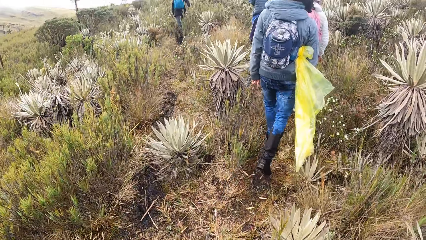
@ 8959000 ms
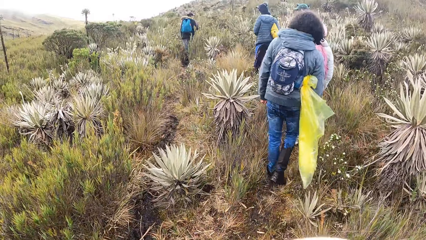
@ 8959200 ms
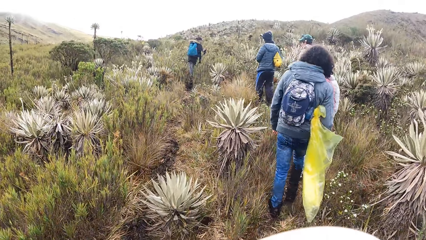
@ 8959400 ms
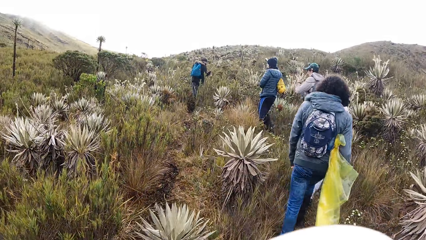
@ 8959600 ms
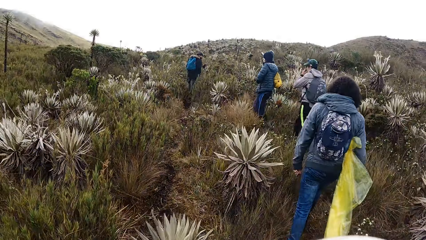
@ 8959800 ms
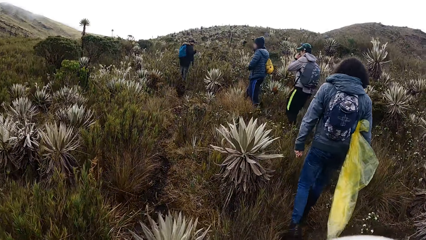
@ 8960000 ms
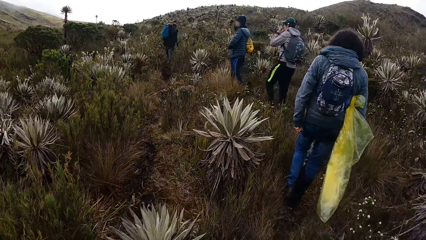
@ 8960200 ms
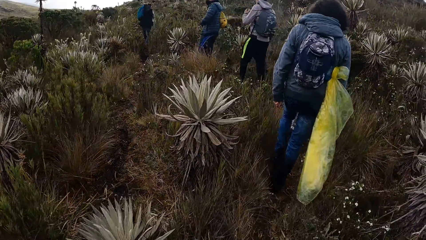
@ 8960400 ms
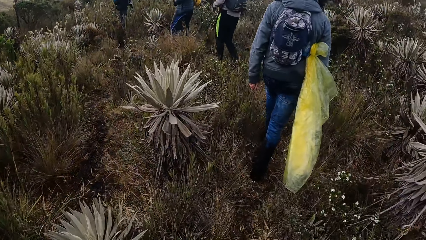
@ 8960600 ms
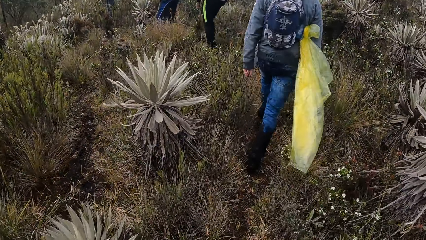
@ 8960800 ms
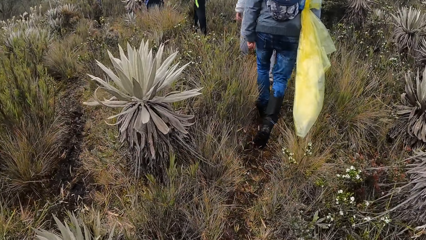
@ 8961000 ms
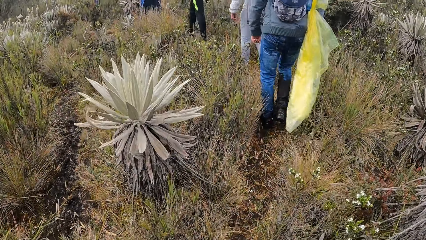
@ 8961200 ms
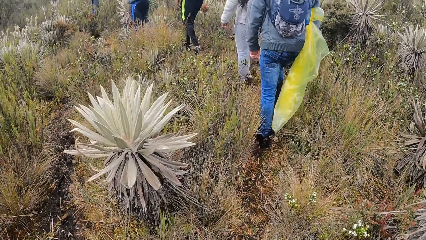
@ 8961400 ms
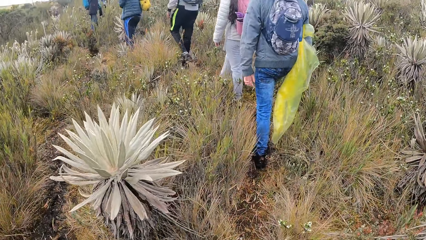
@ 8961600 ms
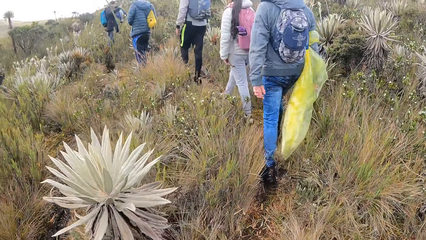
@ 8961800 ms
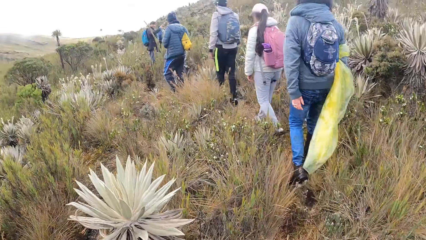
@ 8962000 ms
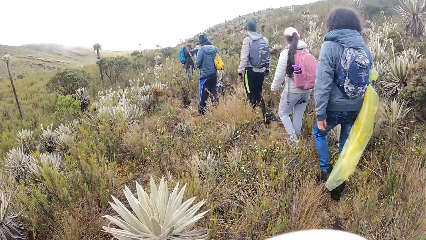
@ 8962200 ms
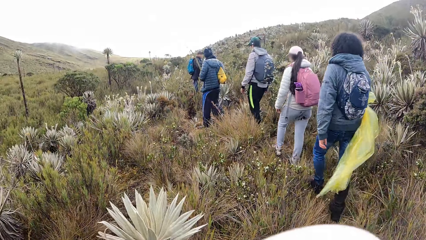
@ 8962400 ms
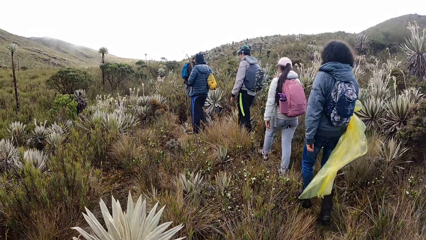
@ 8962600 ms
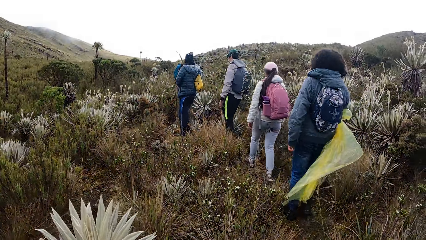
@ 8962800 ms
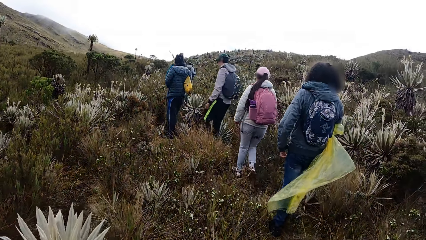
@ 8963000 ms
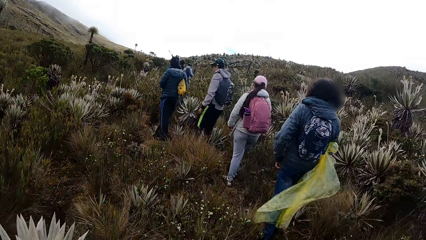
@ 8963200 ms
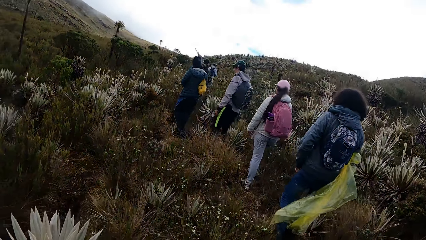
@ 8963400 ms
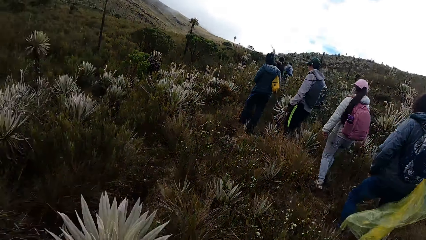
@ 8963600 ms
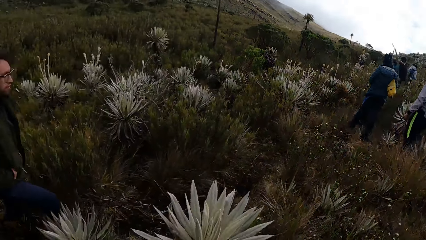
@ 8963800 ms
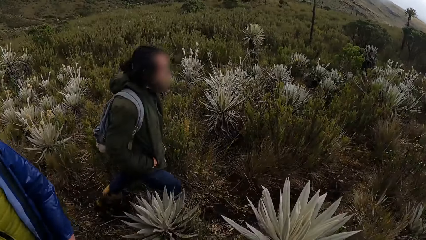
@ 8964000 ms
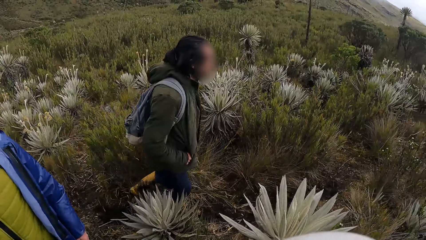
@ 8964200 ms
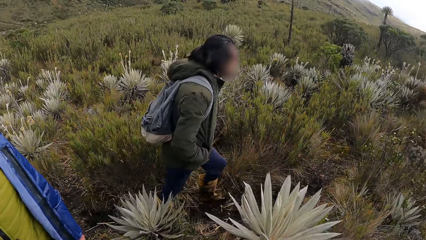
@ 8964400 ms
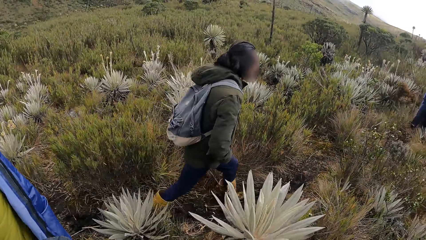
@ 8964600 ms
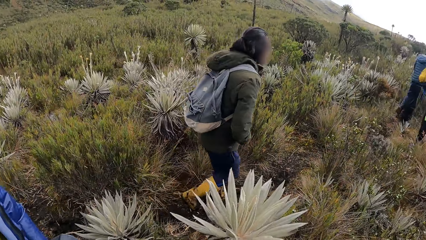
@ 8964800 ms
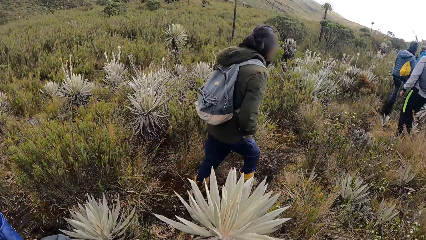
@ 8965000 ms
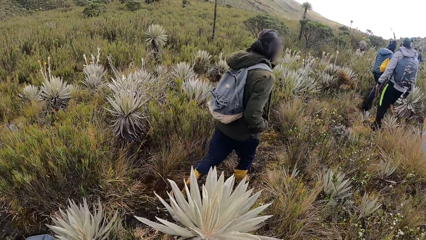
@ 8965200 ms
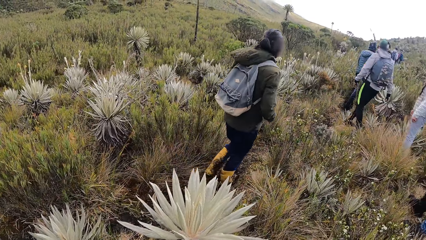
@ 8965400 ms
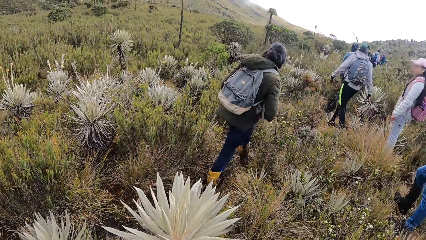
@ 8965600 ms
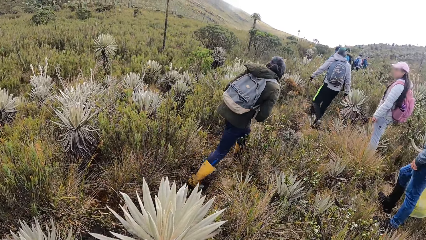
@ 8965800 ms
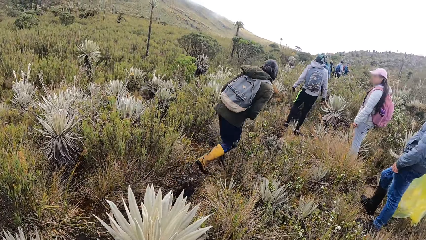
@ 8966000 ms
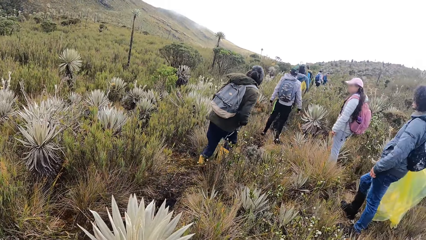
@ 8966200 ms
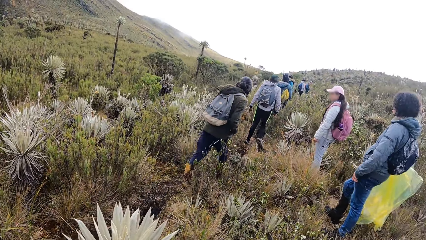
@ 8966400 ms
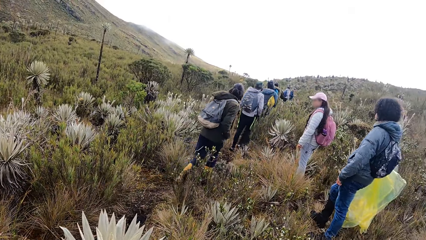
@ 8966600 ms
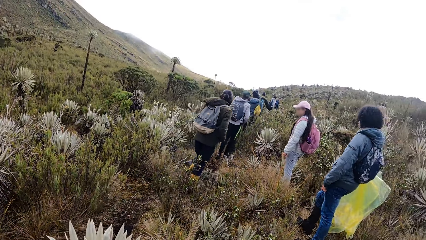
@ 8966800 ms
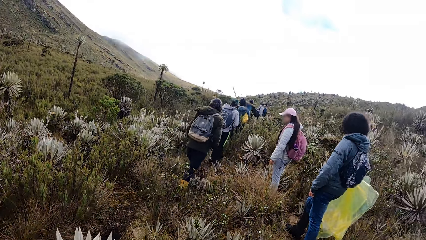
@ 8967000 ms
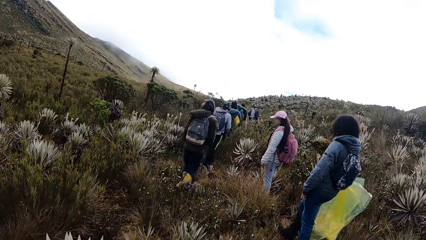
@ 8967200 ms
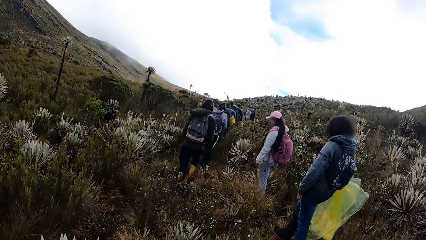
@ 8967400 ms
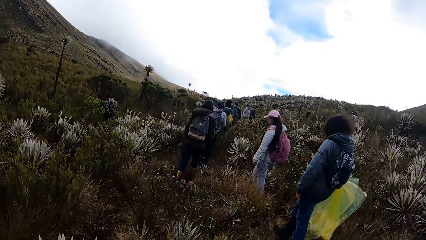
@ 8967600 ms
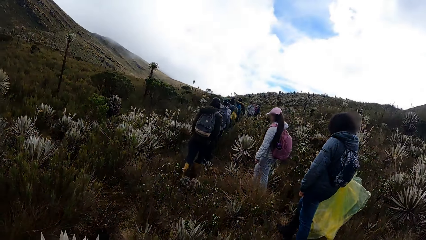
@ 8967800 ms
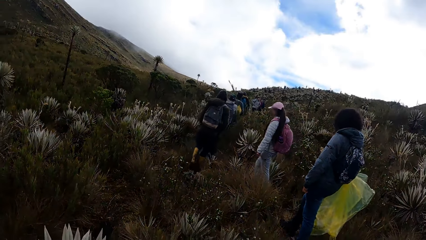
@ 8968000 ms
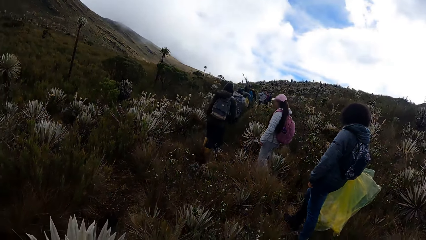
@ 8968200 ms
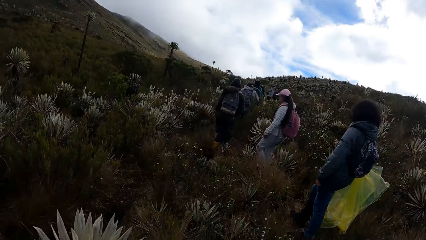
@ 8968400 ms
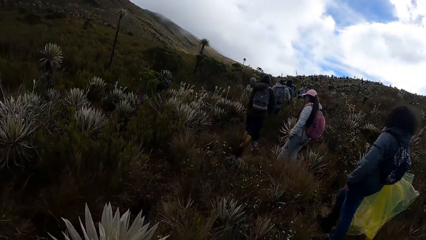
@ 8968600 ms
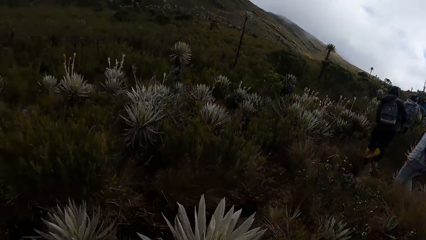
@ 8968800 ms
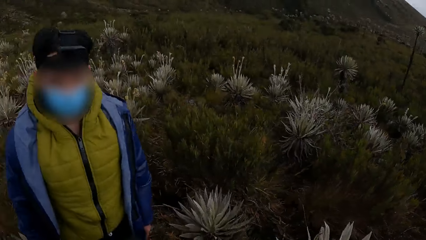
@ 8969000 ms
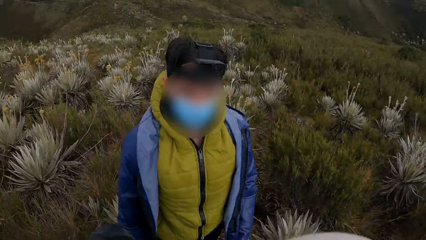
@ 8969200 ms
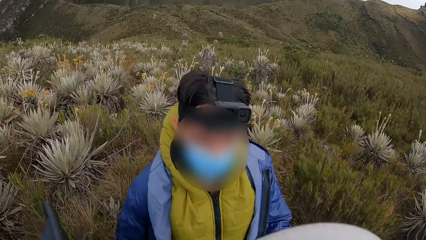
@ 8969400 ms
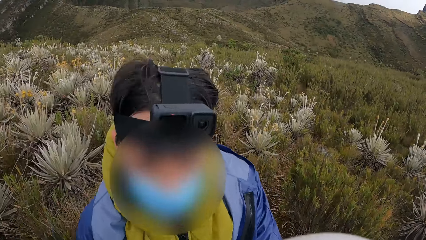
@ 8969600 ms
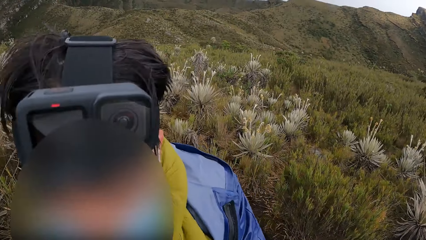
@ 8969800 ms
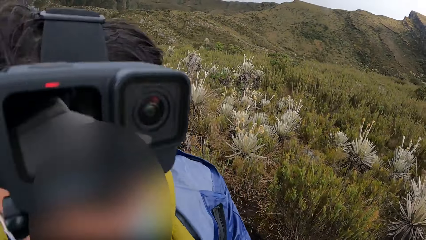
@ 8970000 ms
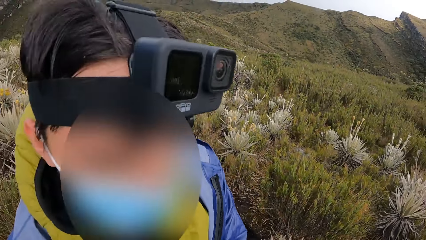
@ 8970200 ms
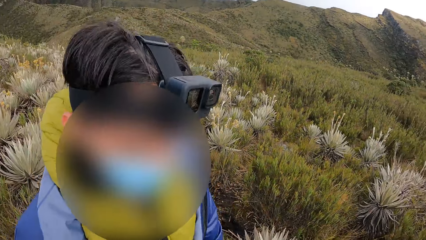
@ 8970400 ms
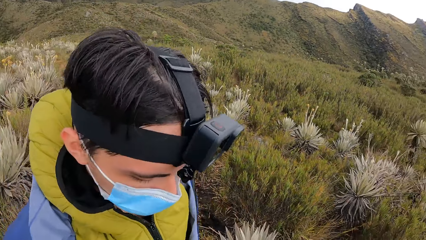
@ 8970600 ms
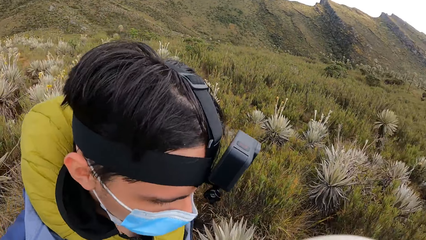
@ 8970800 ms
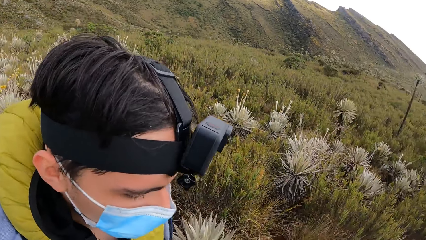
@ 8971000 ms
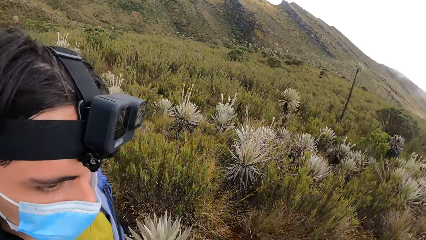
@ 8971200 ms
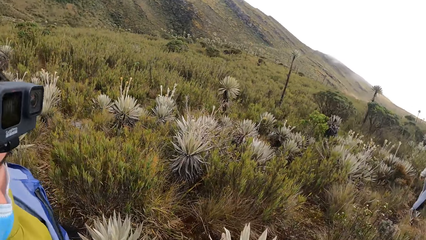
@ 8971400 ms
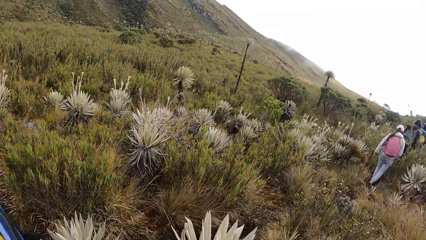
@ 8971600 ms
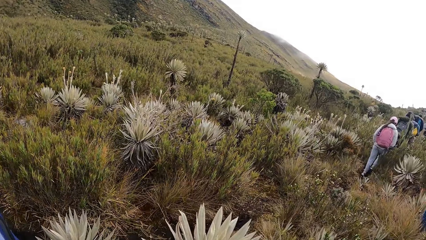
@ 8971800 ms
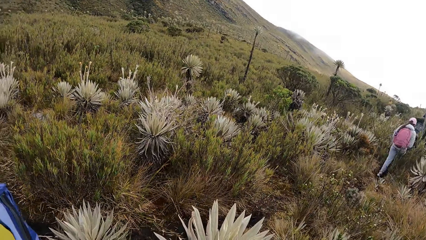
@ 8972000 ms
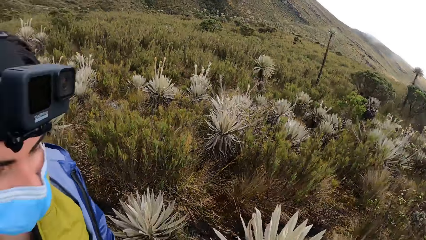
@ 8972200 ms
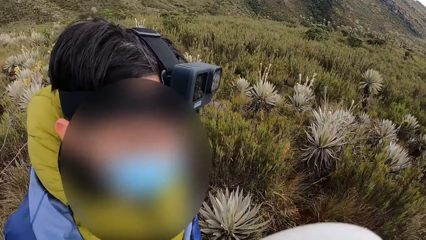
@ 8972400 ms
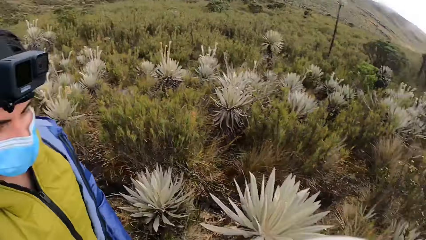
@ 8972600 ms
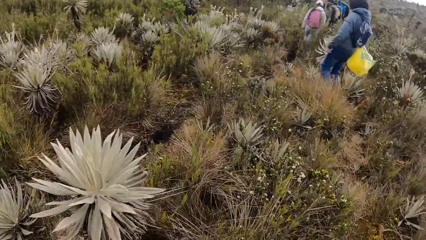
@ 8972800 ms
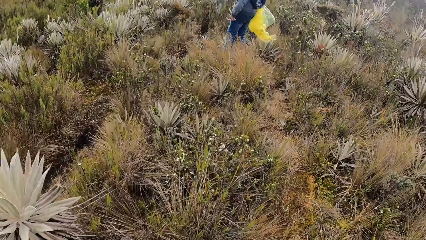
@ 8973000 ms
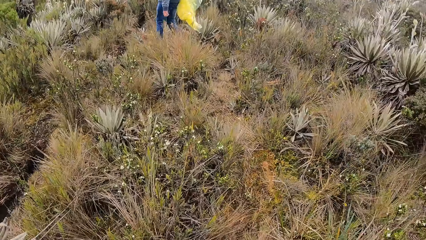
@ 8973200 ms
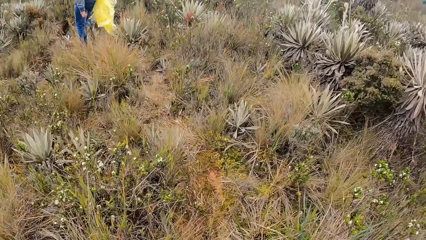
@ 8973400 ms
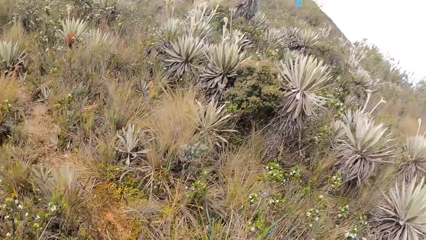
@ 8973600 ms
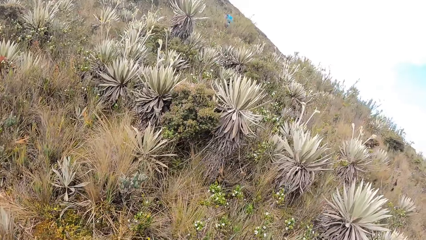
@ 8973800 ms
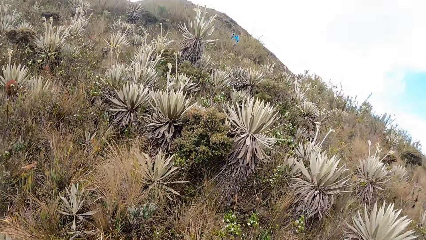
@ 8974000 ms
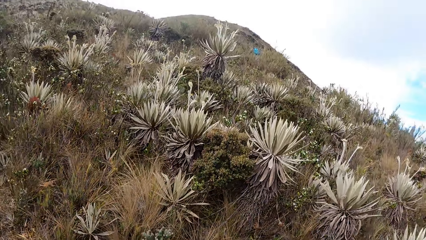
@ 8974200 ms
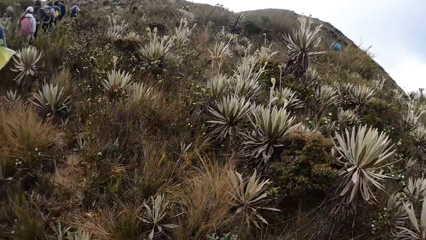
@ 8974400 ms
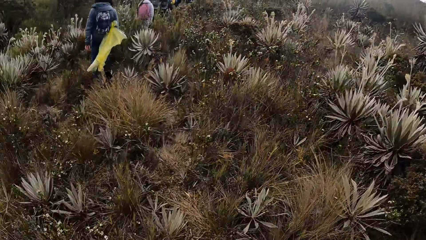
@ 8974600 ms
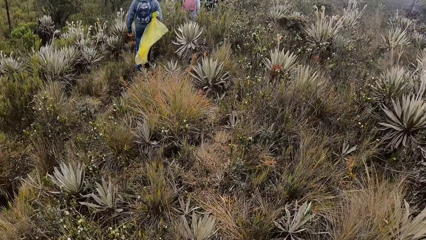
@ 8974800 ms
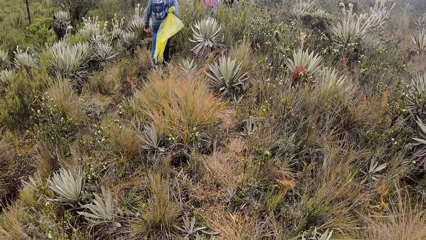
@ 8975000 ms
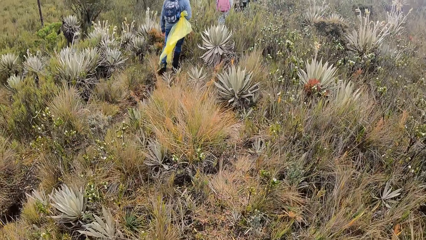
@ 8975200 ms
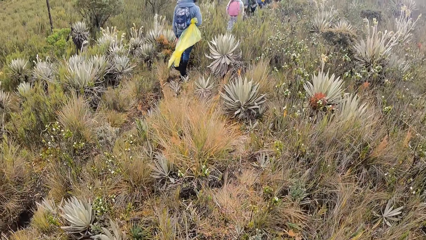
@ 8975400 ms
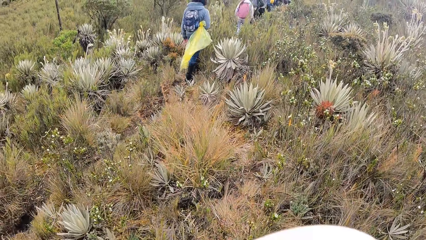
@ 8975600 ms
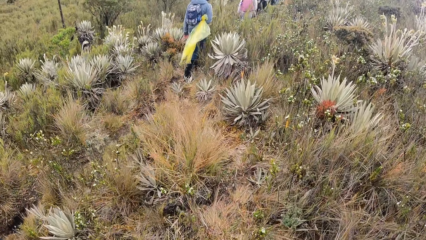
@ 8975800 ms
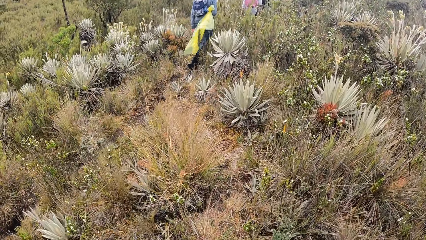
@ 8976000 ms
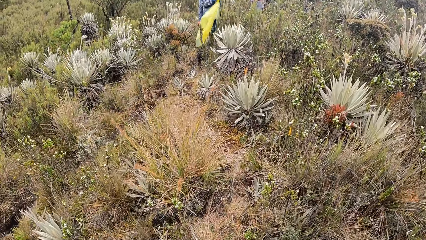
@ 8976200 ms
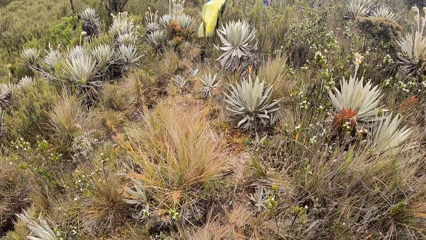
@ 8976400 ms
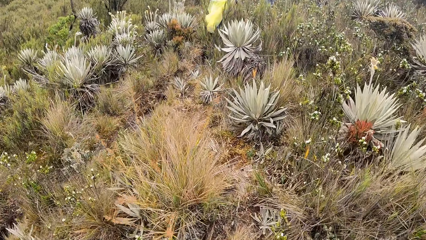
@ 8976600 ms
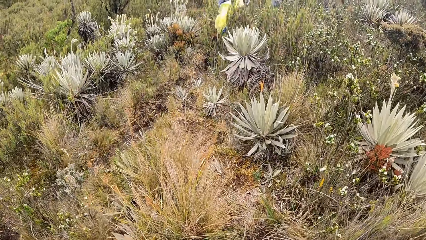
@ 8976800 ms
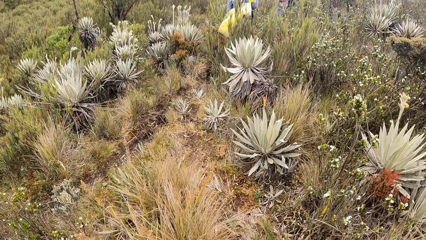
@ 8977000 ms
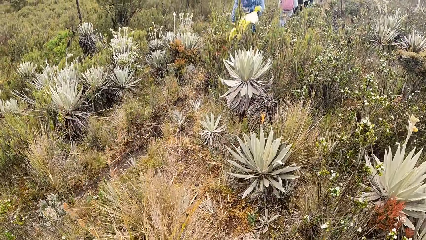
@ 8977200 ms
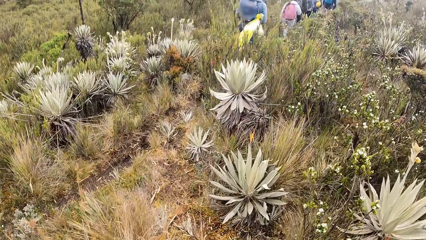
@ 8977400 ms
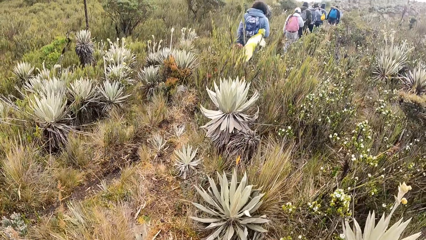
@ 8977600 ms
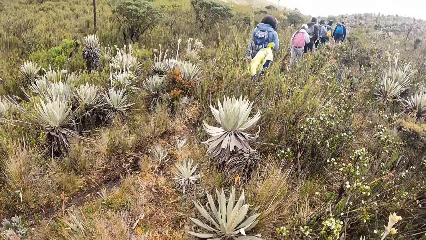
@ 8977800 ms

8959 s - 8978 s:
A person walks around in the field. A man interacts with the camera wearer. Another person stands in the field. The camera wearer looks around in the field. They walk around in the field.
